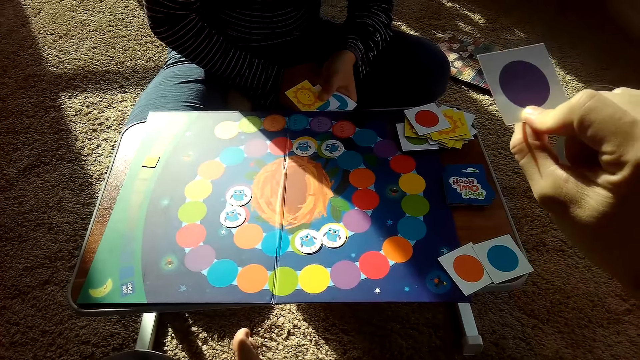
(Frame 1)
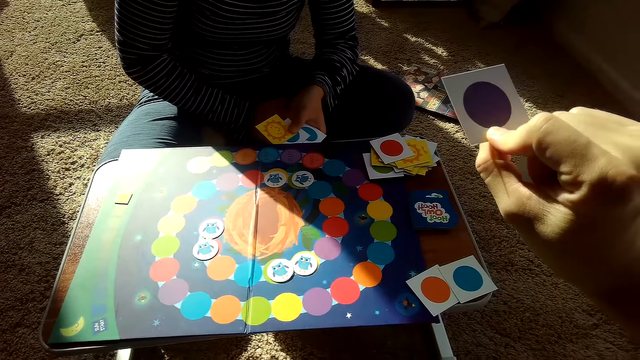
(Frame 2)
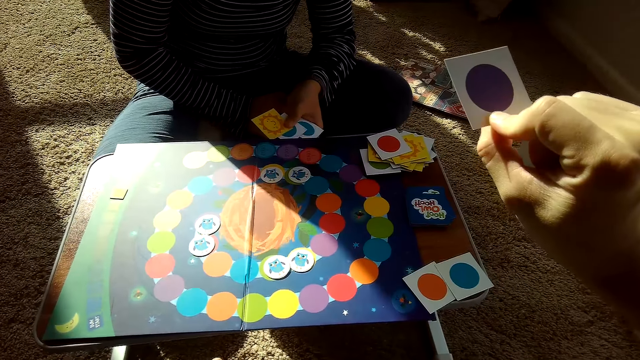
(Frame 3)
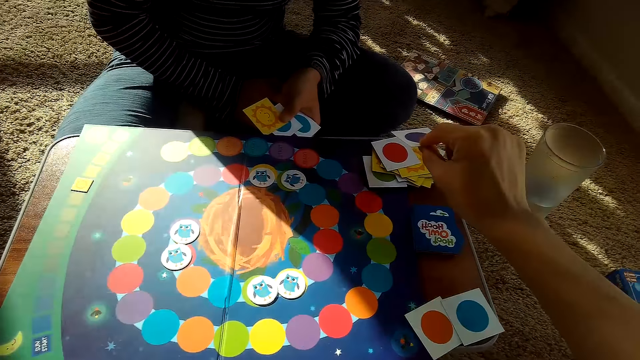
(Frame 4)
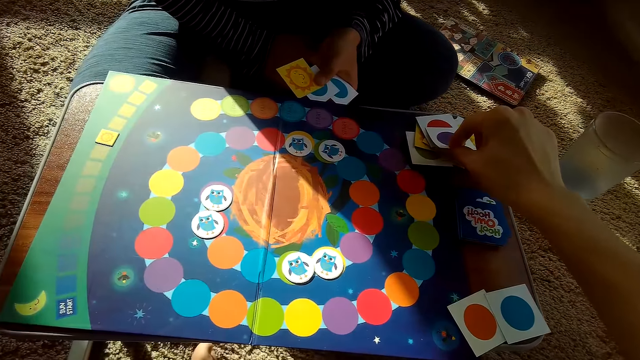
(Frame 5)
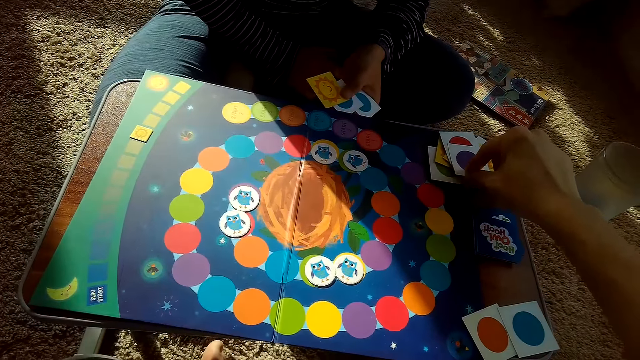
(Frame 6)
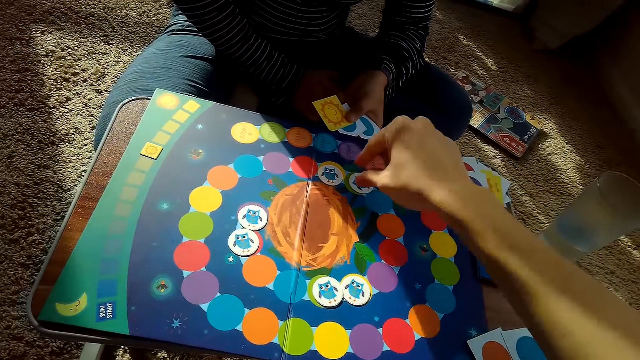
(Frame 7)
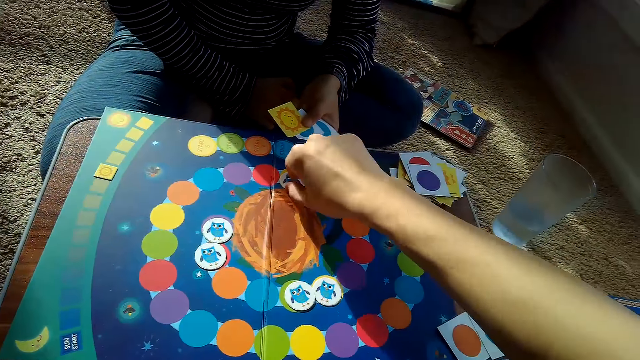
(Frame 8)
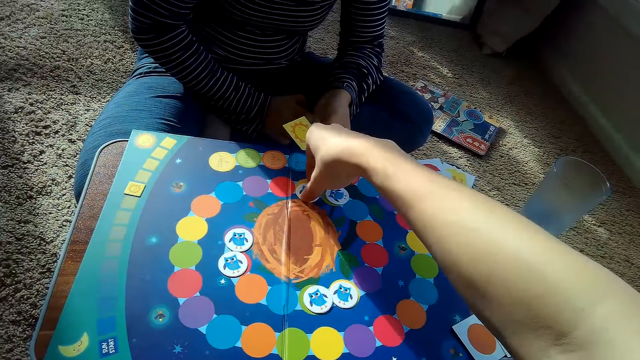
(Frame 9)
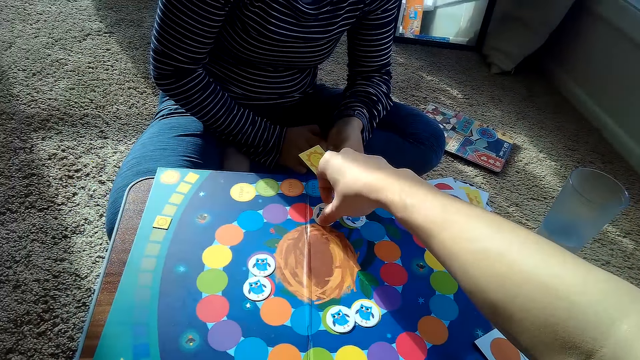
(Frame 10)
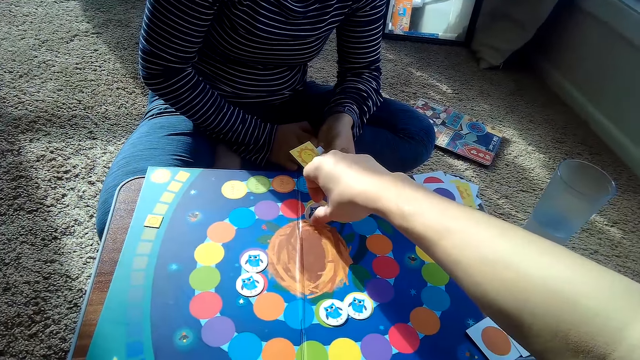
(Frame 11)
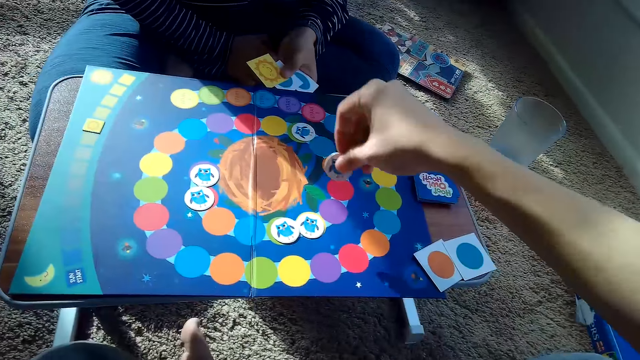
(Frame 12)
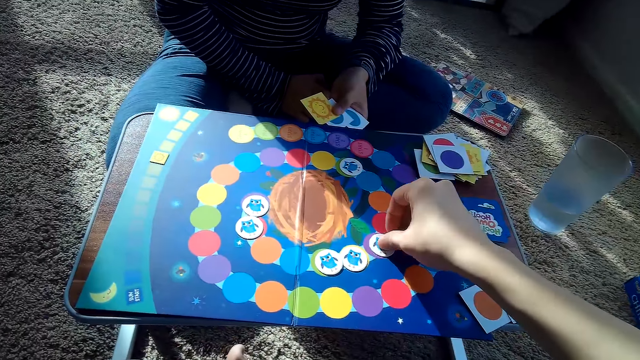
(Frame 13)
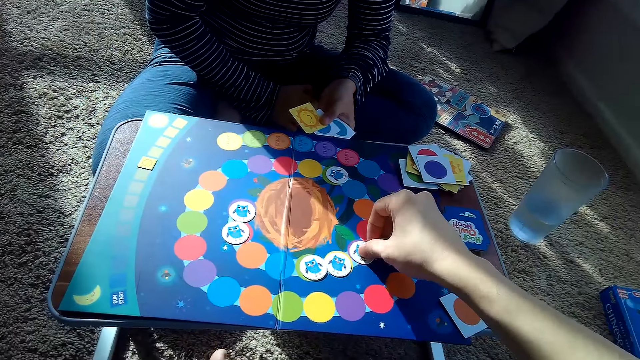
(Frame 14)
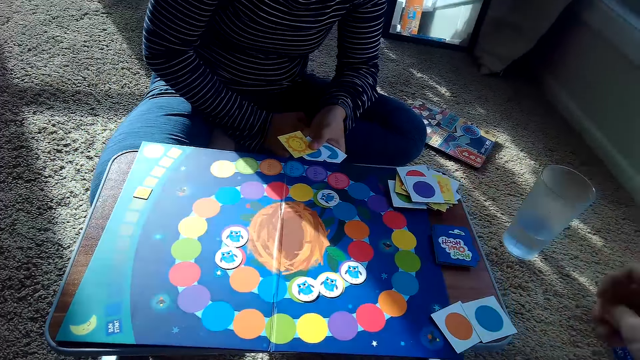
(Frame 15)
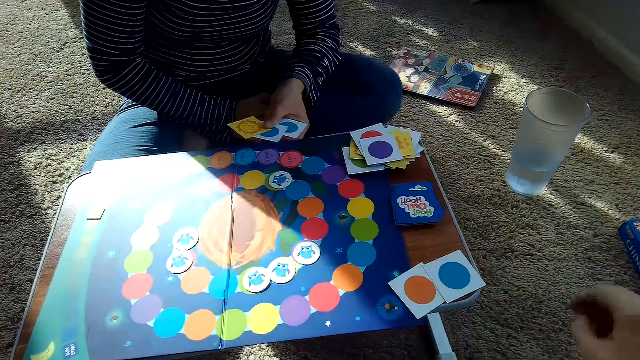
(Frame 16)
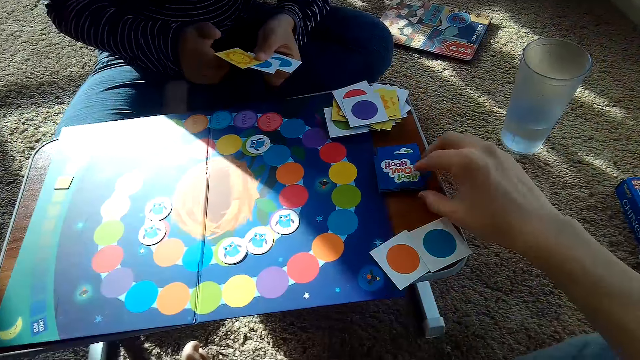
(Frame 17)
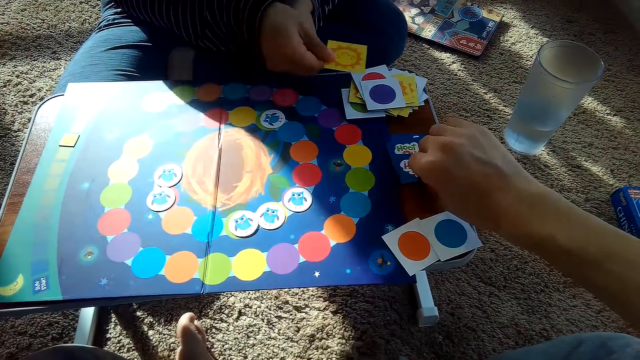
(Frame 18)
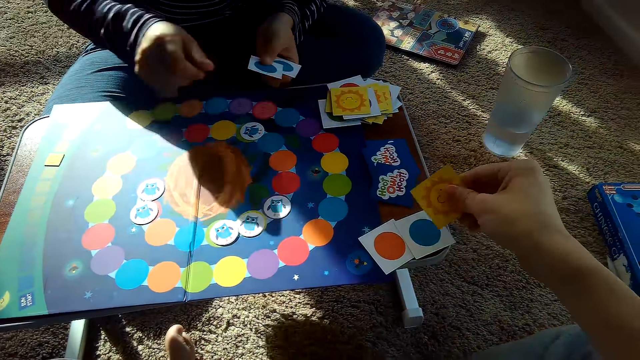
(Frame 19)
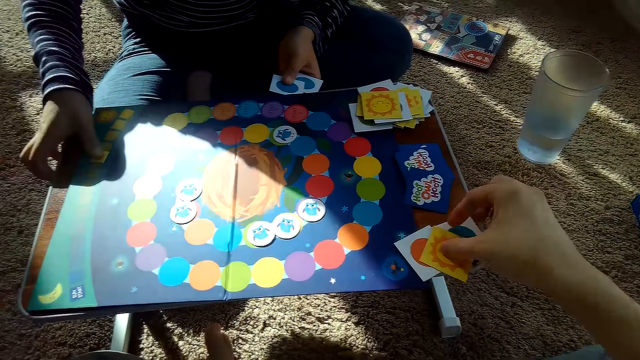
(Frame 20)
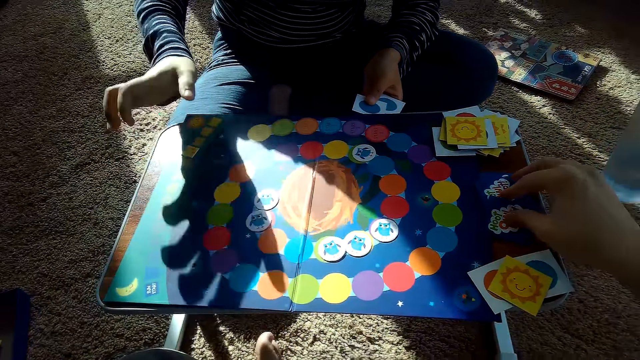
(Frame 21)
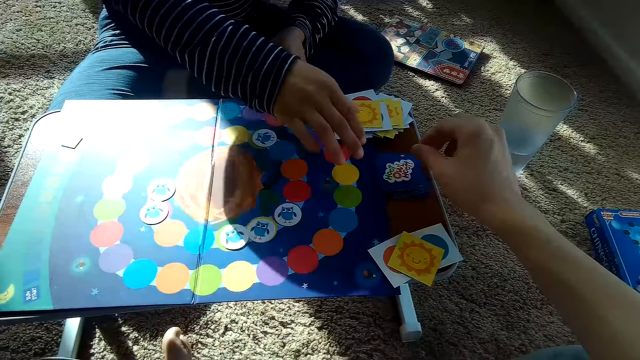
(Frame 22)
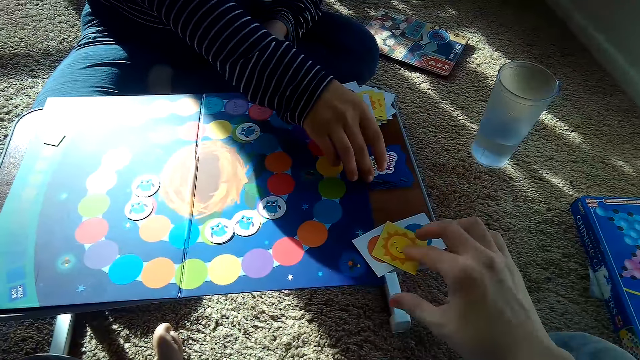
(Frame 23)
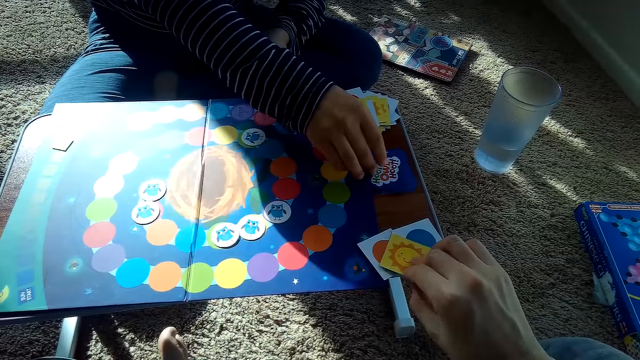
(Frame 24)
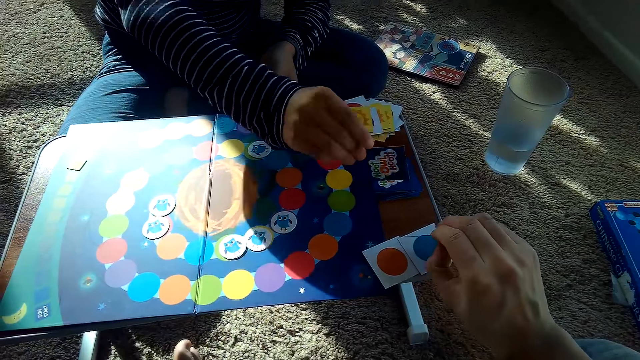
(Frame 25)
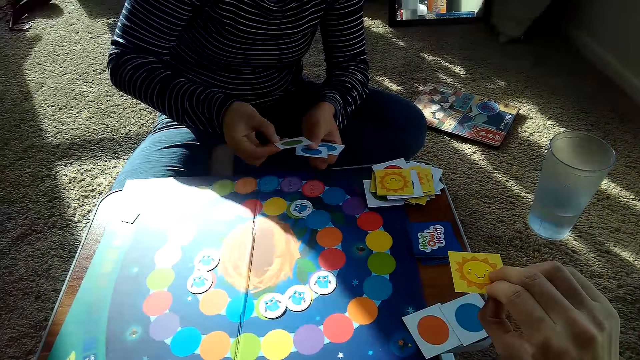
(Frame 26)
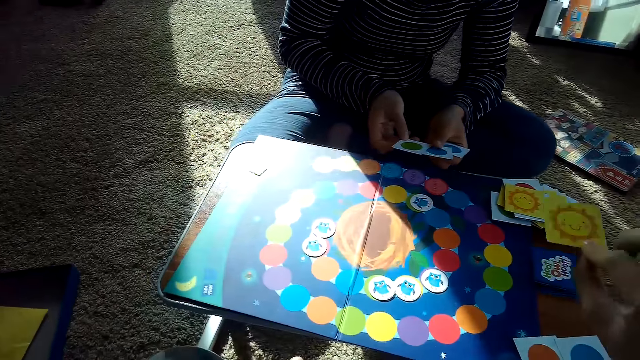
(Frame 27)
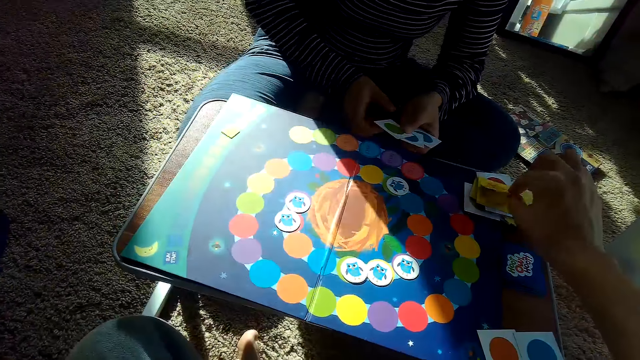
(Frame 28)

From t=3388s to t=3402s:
The camera wearer places the card on a woman's stack of cards on the table with his right hand. He moves a chip on the game board with his right hand. He picks a card. He places the card on the game board. He picks a card from the stack of cards on the table with his right hand. The woman places a card on her stack of cards on the table with her right hand. The camera wearer places the card in his right hand on his stack of cards on the table. The woman moves a card. The camera wearer touches the cards. The woman picks a card from the stack of cards on the table with her right hand. The camera wearer picks a card, and places the card on the woman's stack of cards on the table with his right hand.

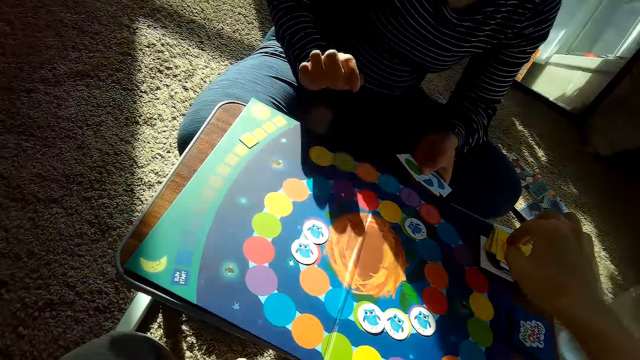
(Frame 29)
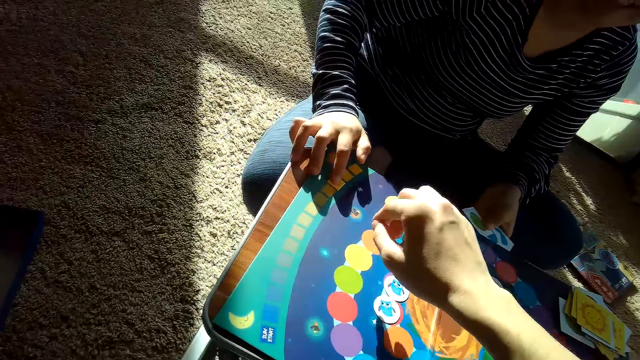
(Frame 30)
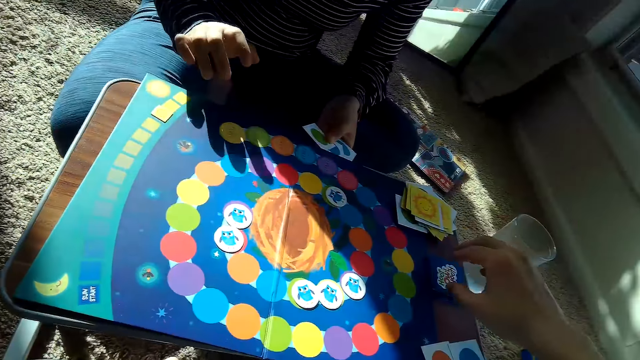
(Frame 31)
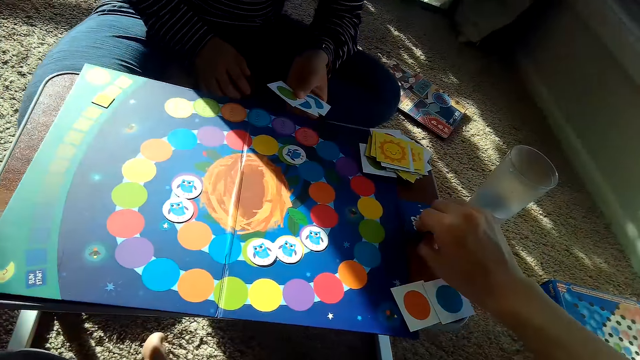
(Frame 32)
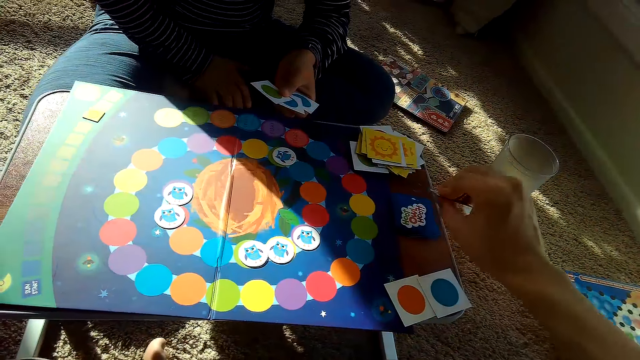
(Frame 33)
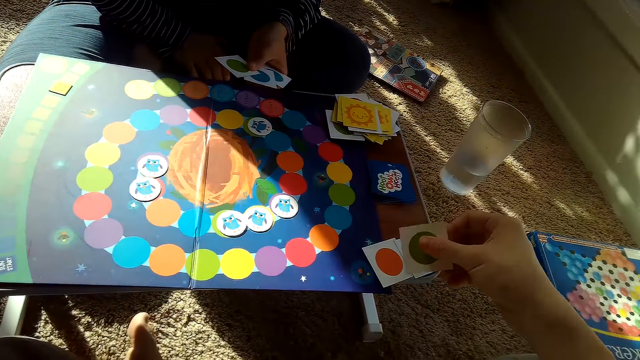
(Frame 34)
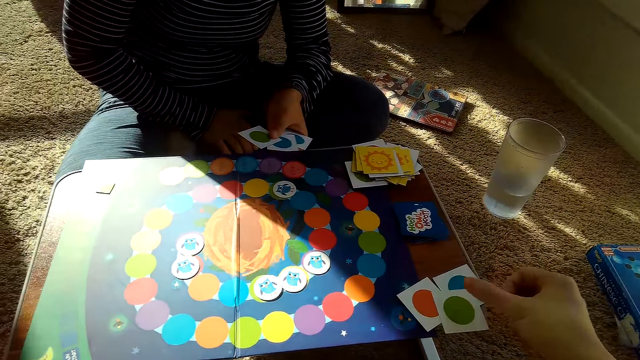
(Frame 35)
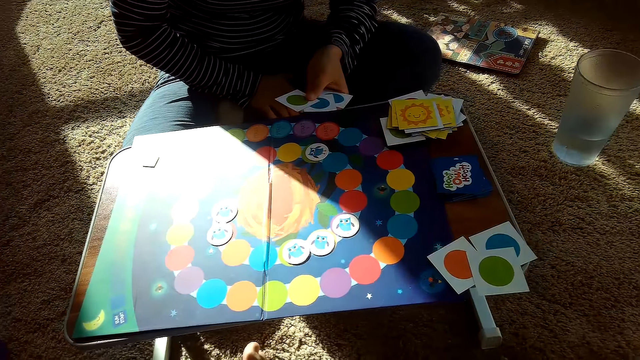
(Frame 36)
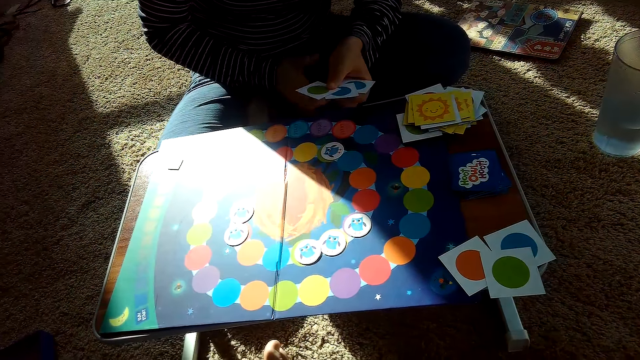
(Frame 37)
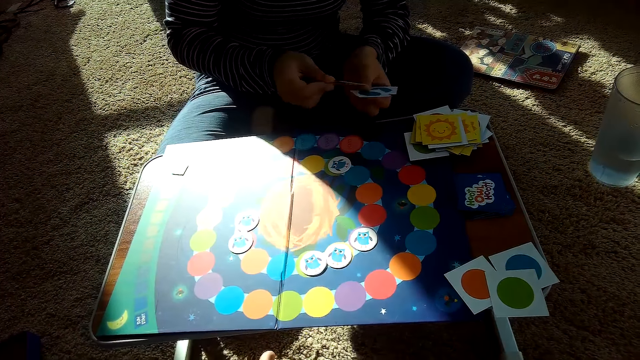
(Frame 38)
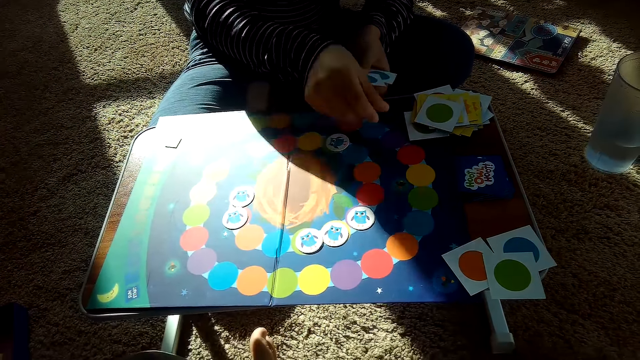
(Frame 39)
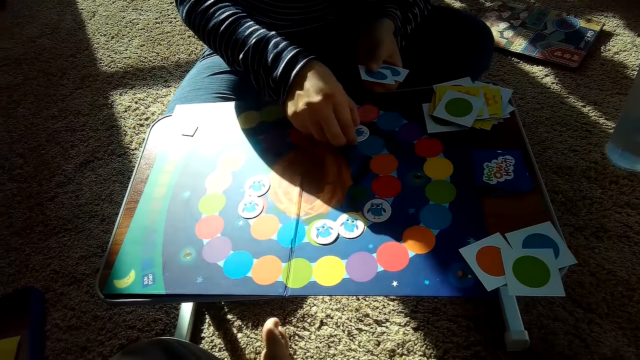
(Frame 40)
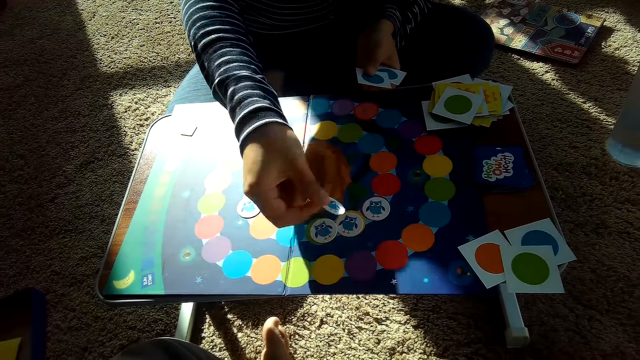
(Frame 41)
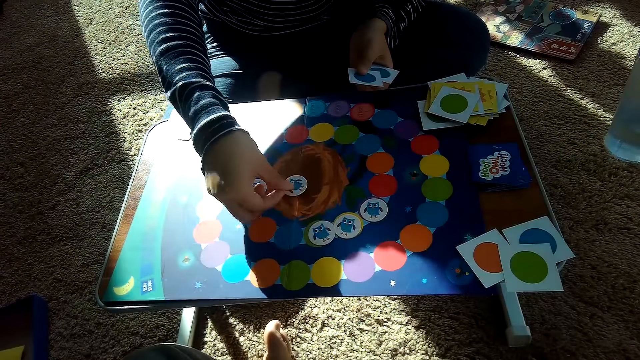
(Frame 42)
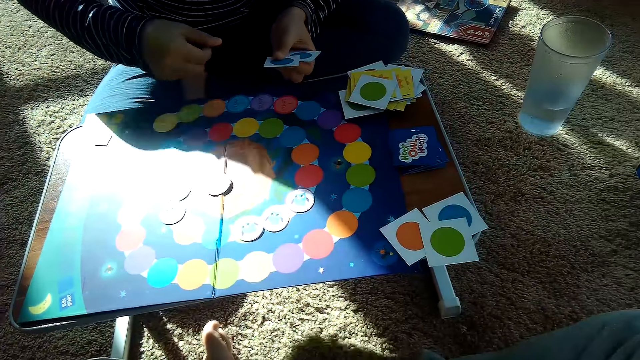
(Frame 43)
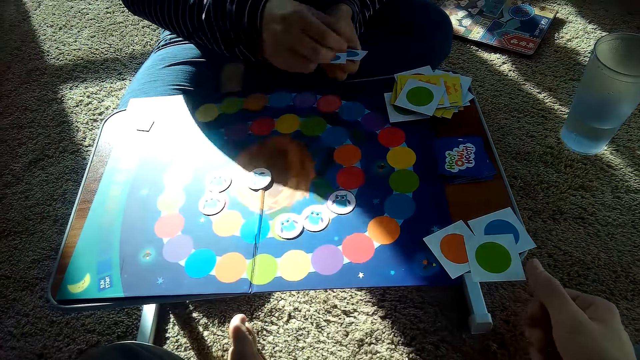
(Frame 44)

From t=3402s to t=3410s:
A woman moves a card on the game board. The camera wearer picks a card from the stack of cards on the table with his right hand. He places the card in his right hand on his stack of cards on the table. The woman places a card on her stack of cards on the table with her right hand. The woman moves a chip on the game board with her right hand. The woman picks a card, and places a card on the game board.
